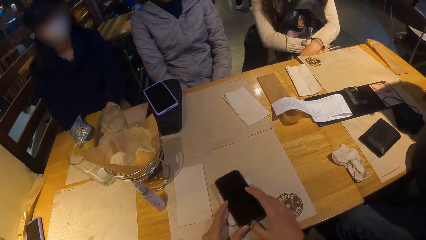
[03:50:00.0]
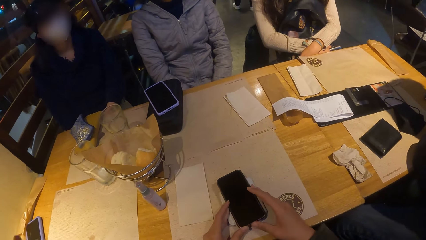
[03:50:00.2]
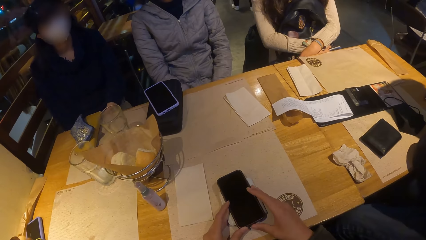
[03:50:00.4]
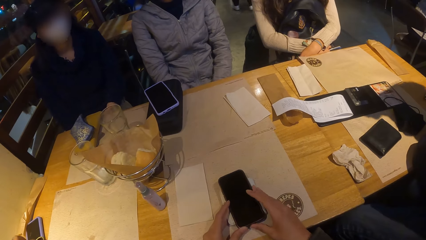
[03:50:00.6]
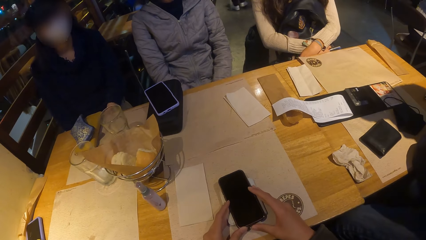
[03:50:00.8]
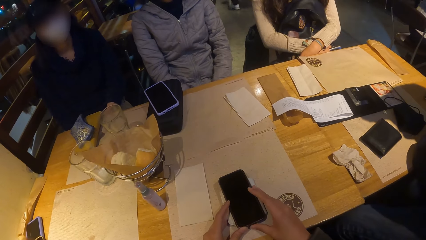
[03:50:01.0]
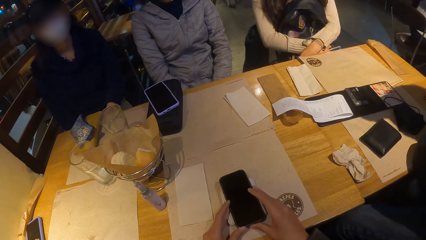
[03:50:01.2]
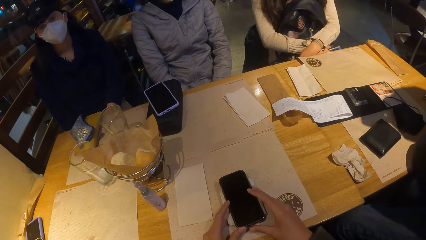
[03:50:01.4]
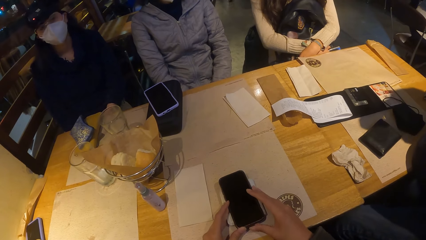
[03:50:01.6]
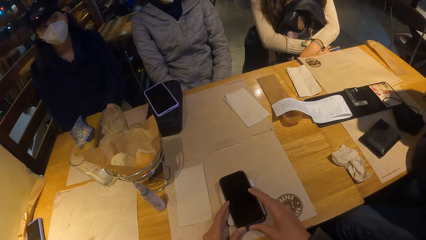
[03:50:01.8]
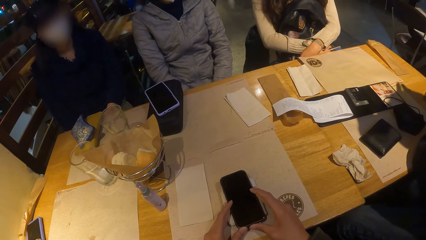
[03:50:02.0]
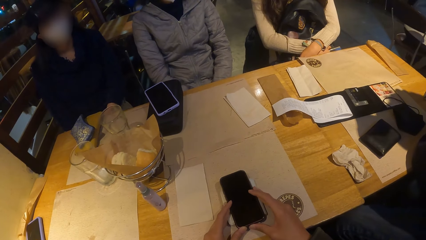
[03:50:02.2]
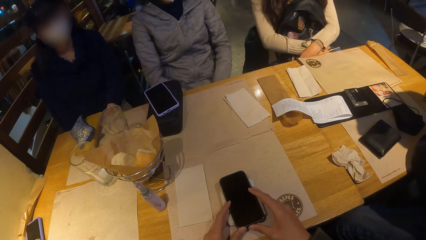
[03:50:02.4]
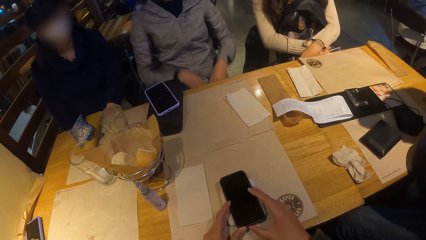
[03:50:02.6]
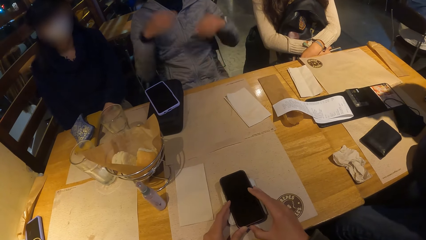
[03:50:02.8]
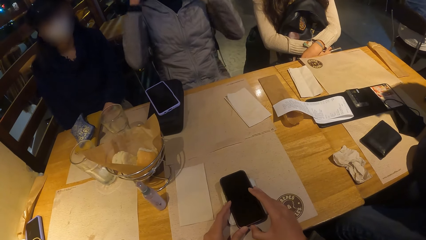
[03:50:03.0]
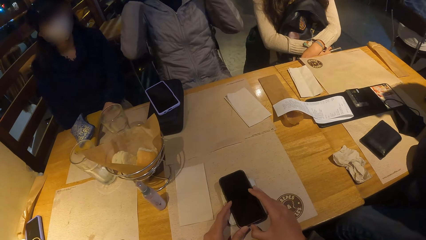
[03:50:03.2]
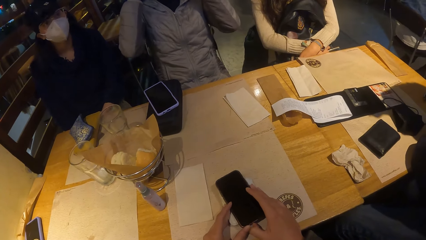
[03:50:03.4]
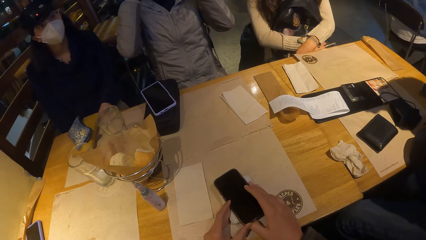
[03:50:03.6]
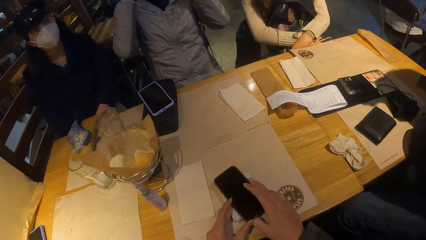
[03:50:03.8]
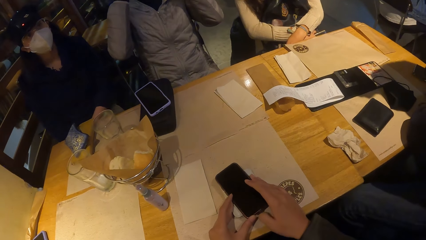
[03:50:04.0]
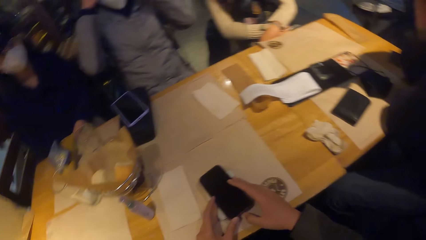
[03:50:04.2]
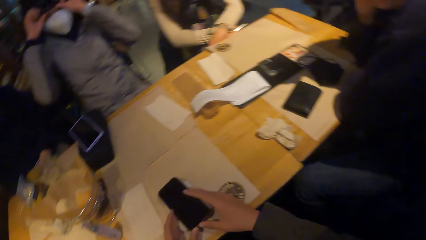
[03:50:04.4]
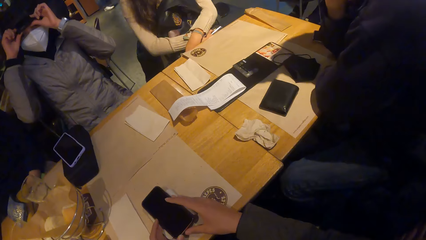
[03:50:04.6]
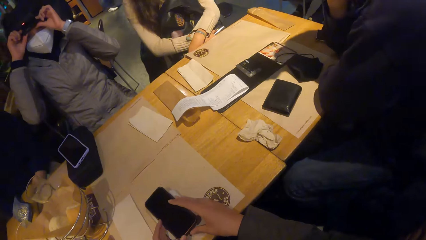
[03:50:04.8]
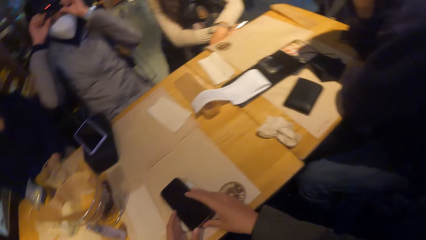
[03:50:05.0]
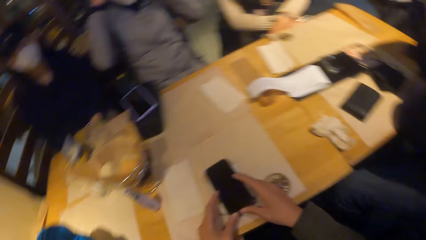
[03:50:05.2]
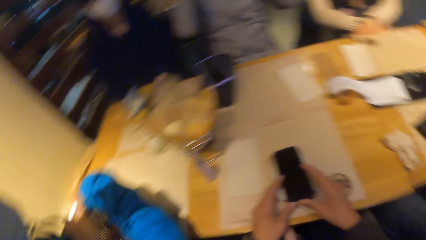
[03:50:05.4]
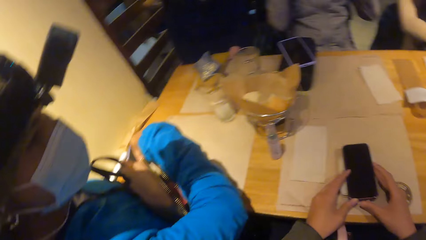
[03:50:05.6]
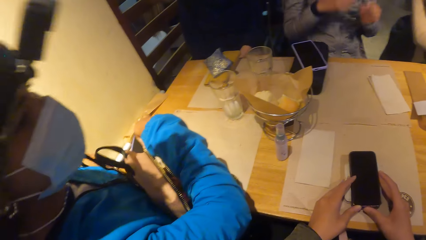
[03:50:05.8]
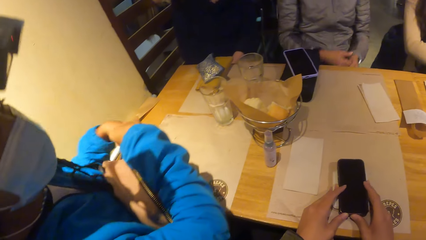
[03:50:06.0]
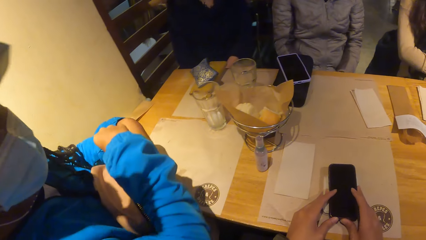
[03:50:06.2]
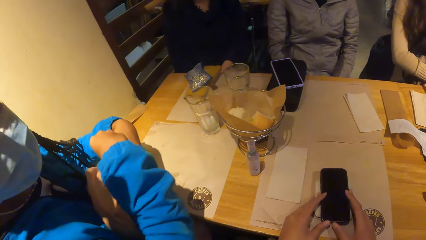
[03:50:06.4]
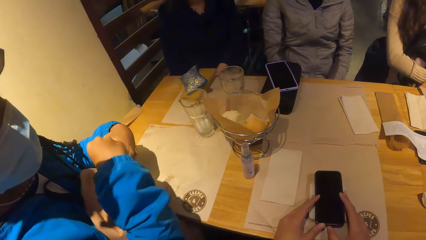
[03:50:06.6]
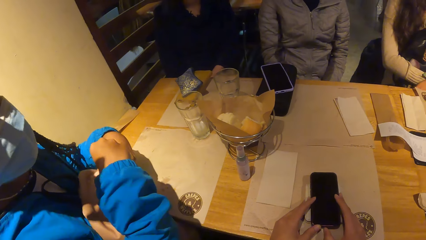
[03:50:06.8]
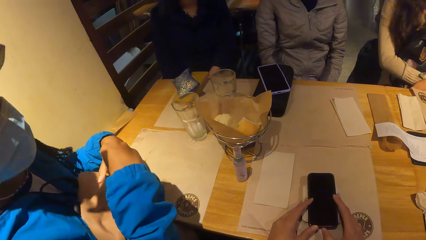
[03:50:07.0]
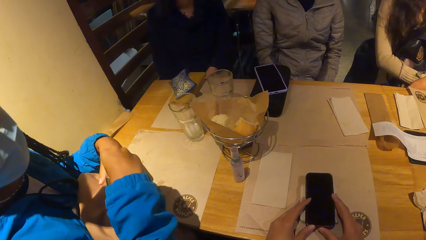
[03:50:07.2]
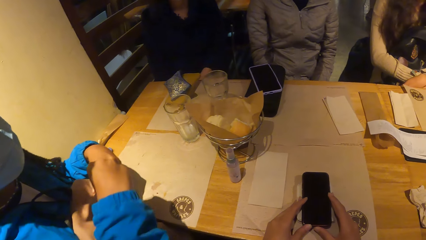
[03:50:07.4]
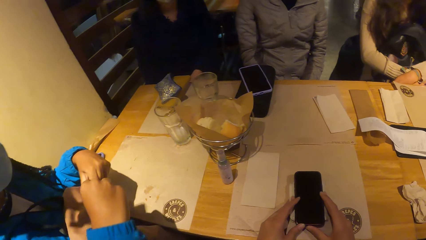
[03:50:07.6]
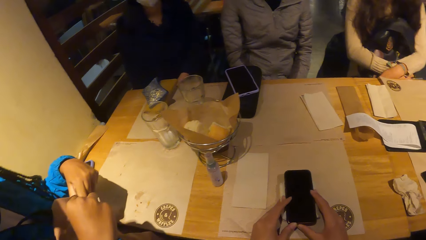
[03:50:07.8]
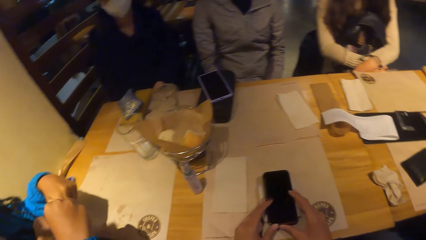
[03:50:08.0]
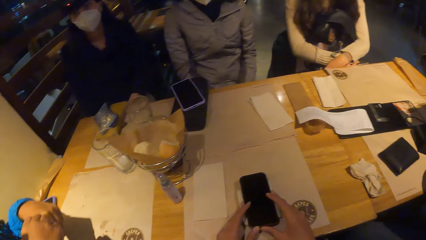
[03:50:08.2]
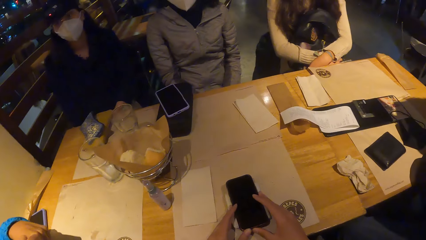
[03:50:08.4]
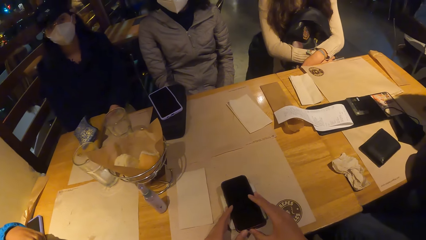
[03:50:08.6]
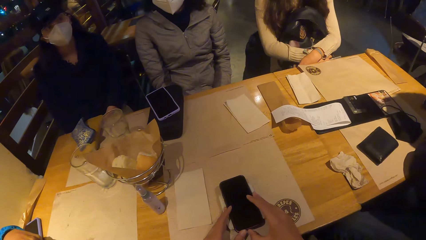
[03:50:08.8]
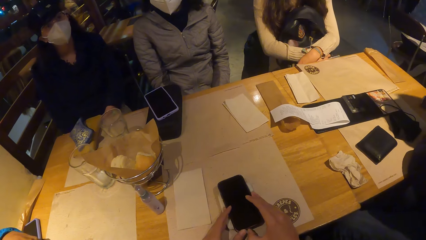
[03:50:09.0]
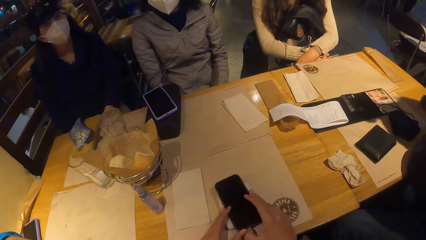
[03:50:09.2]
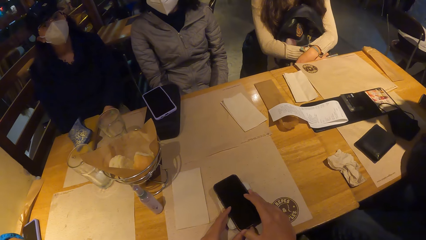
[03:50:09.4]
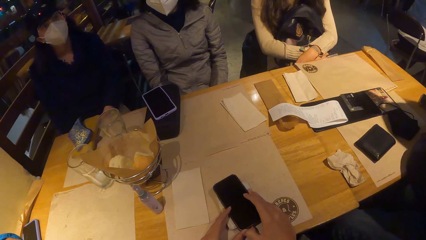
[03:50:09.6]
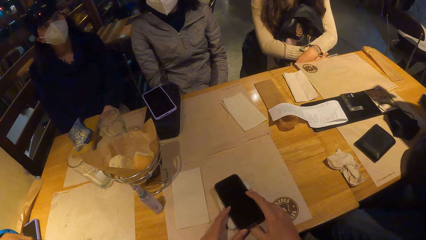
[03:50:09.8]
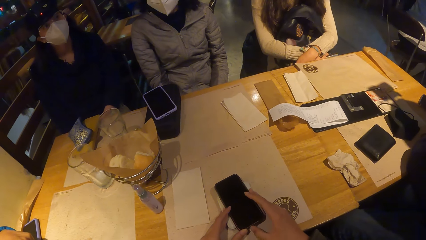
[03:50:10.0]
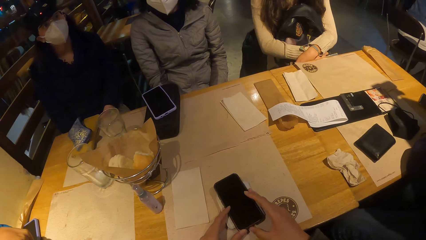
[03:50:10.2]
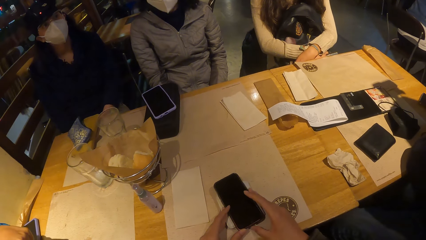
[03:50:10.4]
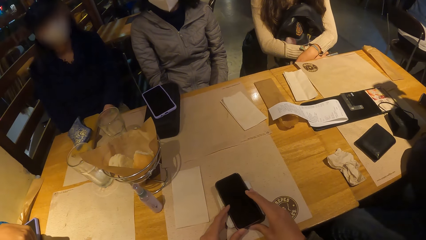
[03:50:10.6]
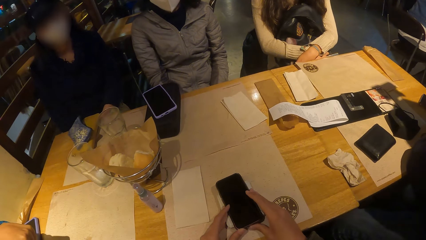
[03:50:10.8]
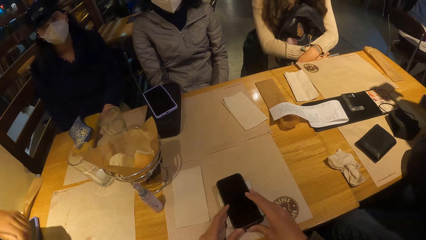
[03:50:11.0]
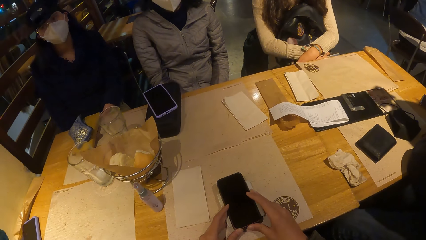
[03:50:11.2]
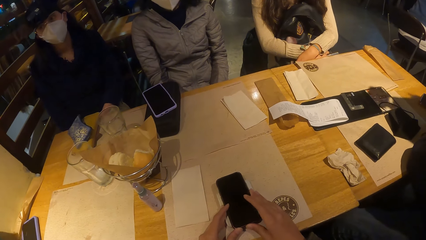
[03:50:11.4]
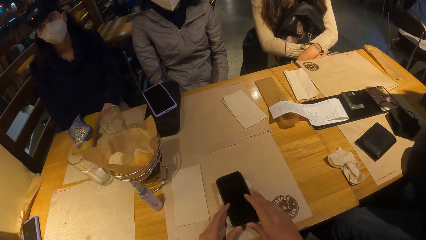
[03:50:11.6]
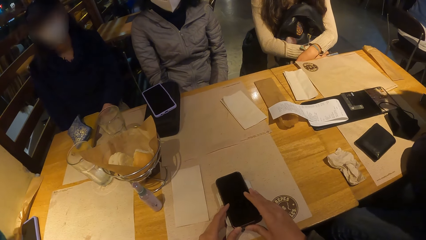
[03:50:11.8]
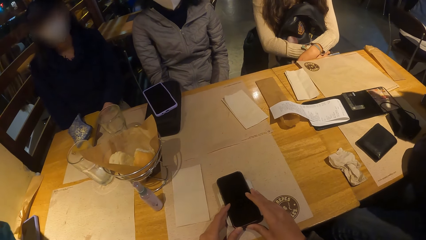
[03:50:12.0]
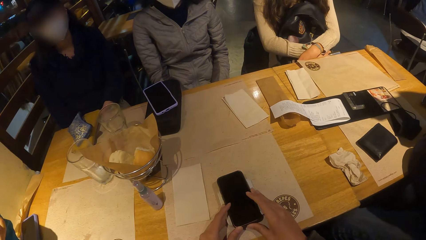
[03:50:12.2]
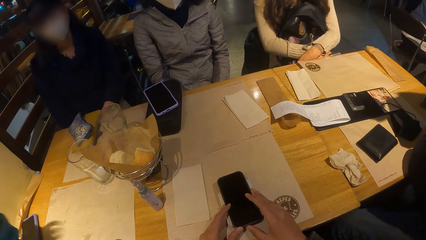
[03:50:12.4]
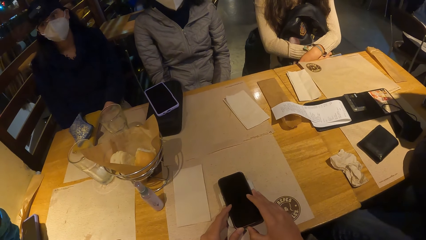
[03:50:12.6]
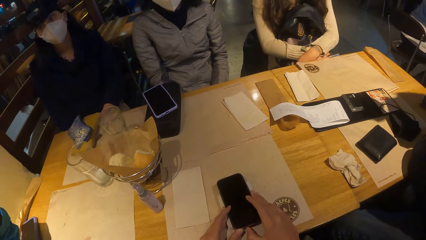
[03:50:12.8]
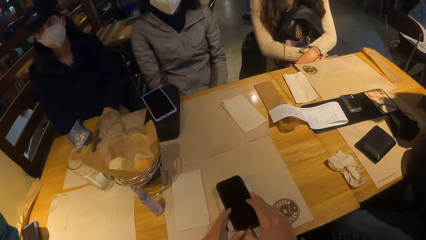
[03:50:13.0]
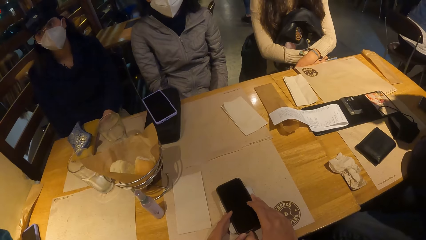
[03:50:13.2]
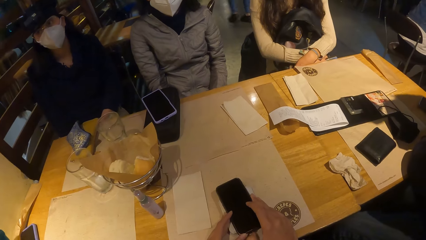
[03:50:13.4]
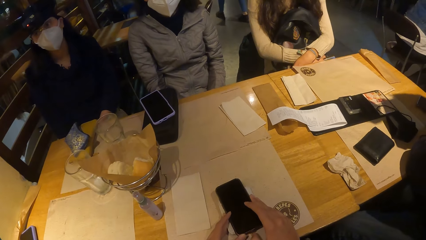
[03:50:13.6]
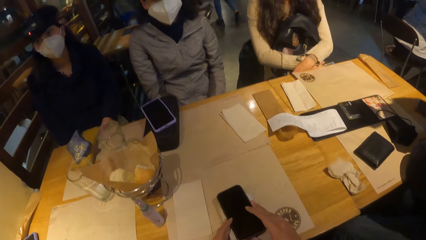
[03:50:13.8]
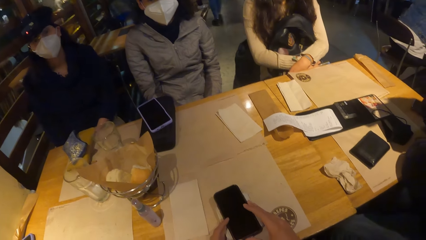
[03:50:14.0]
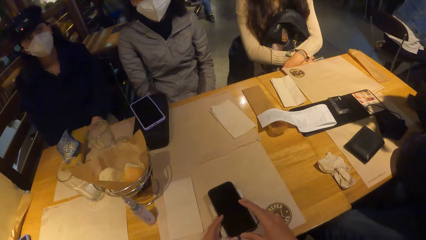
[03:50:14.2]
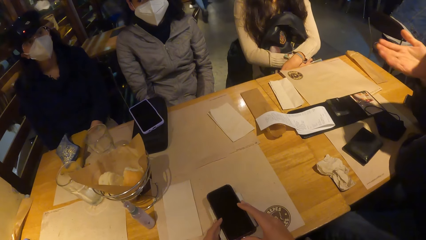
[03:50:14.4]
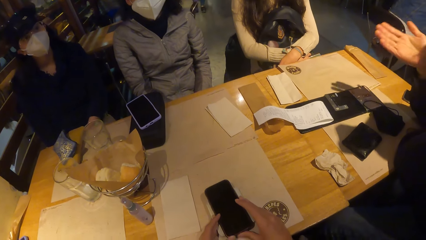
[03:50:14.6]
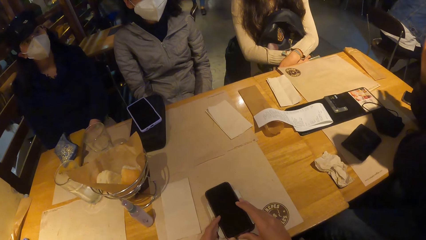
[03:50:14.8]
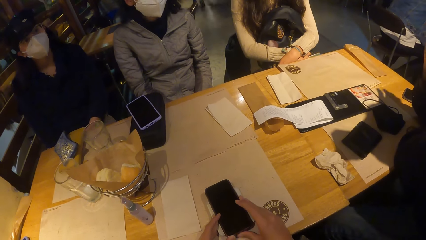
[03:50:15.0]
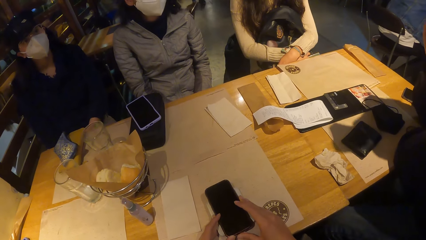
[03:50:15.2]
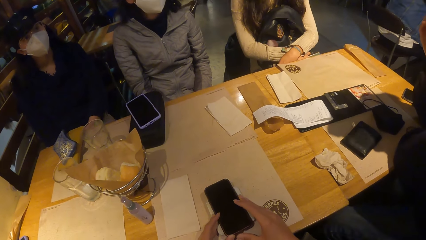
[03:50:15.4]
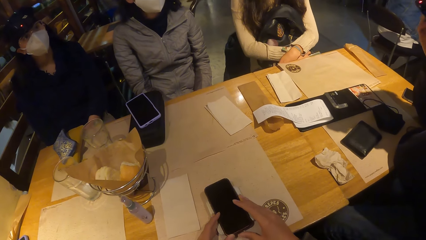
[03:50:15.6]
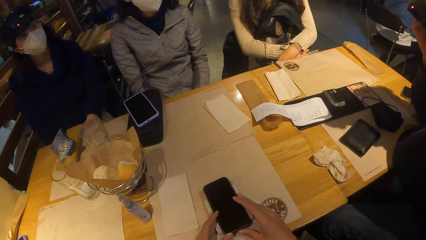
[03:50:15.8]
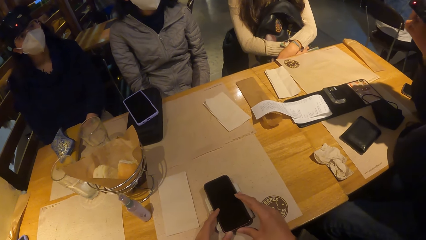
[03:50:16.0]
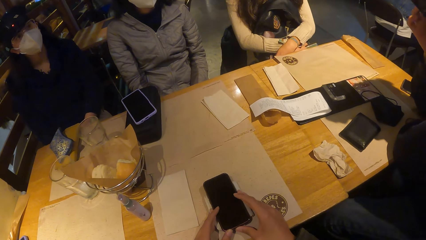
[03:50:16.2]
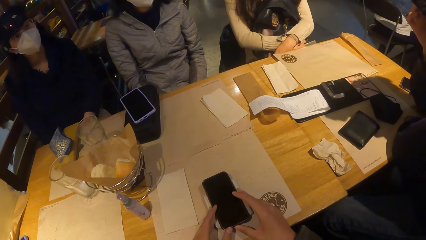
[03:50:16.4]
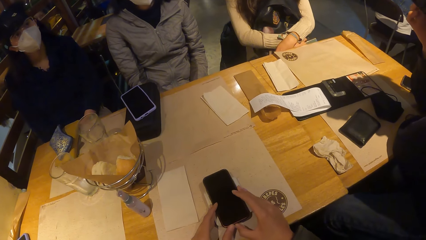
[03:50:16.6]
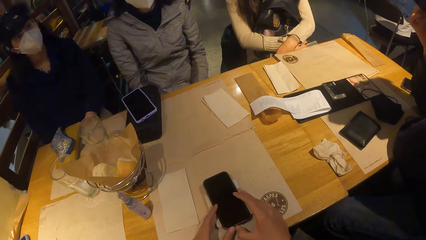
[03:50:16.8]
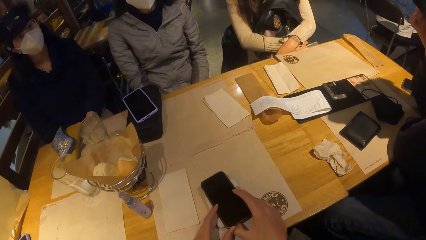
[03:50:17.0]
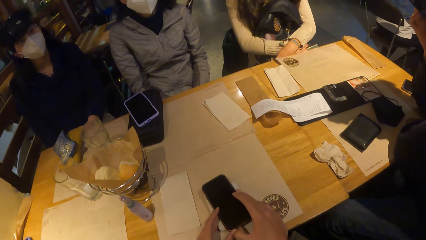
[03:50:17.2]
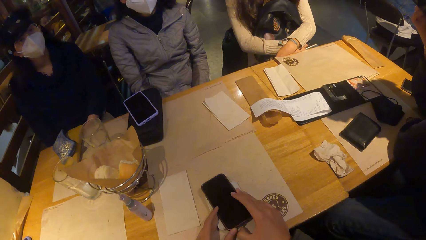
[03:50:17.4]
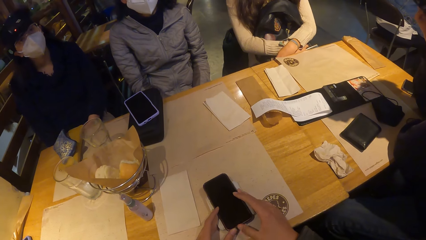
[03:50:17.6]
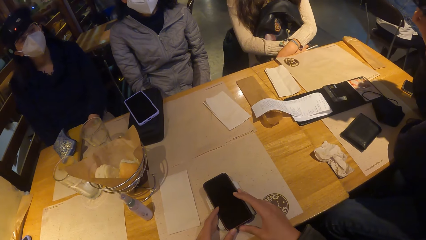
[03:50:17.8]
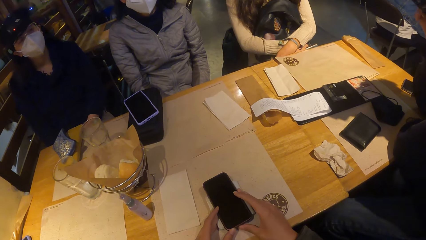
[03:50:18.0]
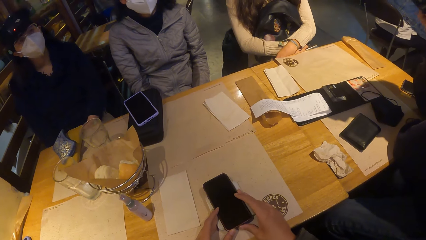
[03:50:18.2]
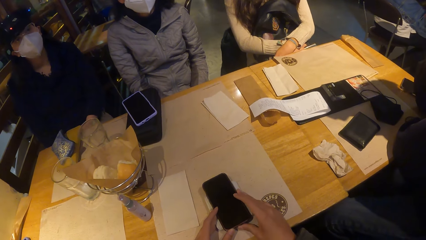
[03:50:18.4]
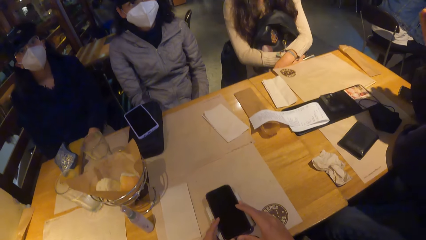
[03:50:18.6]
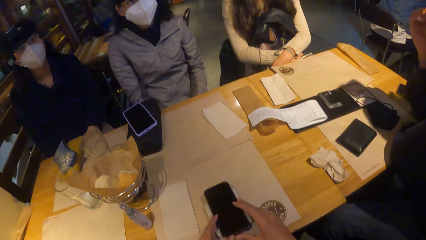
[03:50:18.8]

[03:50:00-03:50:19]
A woman touches her hair with both hands. Another woman closes a bag on her lap with both hands. A person opens the bag. A man touches his face with his right hand.
